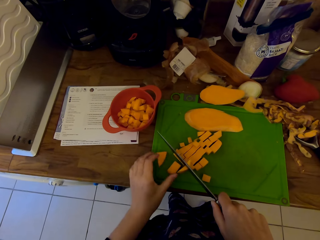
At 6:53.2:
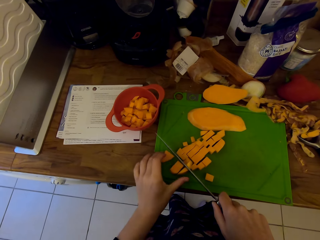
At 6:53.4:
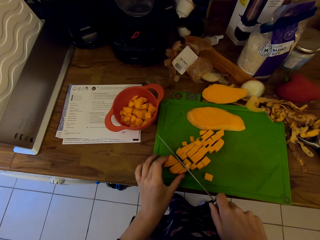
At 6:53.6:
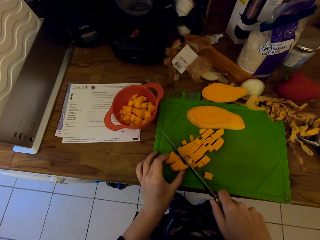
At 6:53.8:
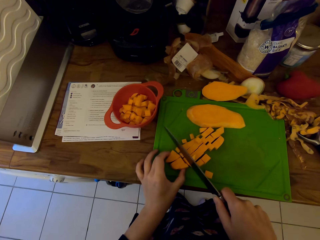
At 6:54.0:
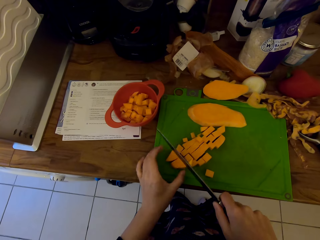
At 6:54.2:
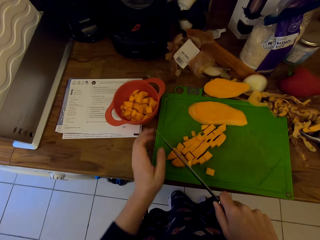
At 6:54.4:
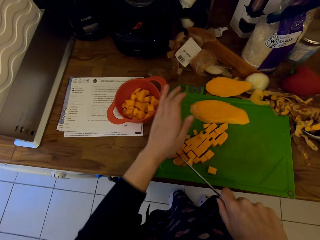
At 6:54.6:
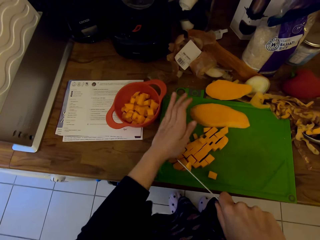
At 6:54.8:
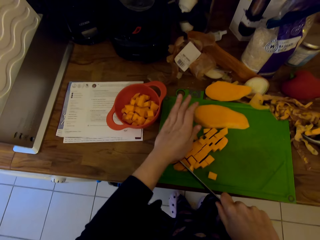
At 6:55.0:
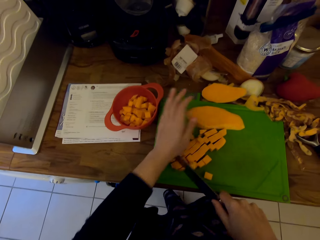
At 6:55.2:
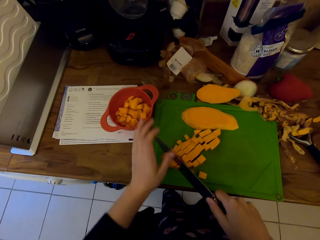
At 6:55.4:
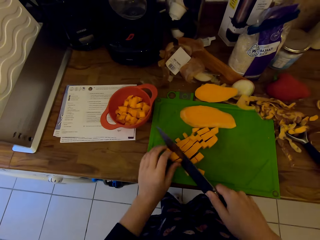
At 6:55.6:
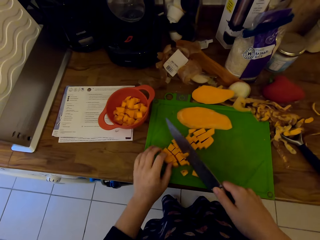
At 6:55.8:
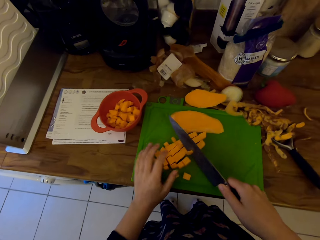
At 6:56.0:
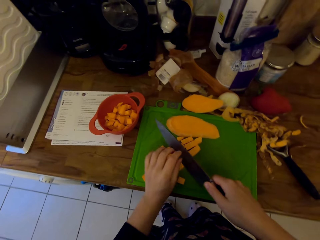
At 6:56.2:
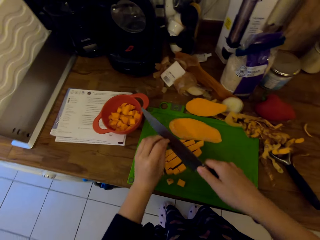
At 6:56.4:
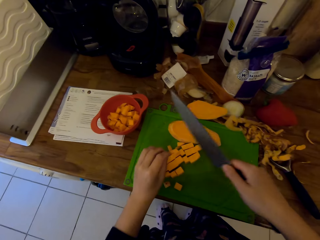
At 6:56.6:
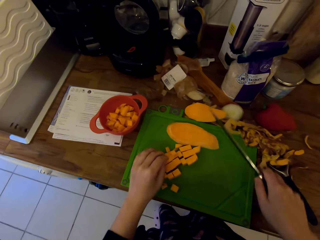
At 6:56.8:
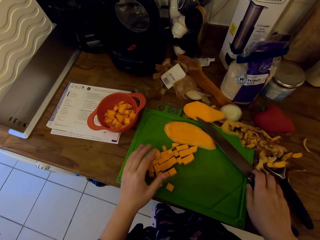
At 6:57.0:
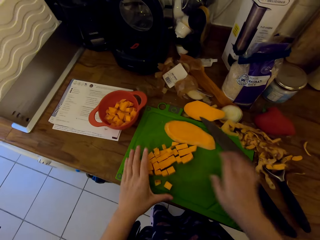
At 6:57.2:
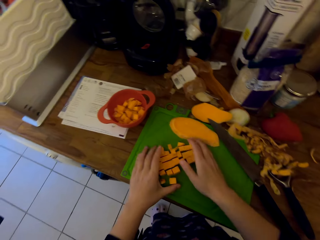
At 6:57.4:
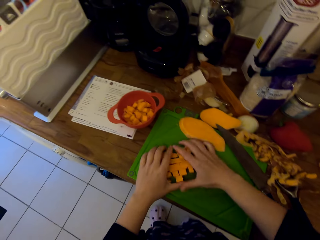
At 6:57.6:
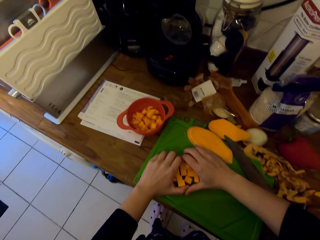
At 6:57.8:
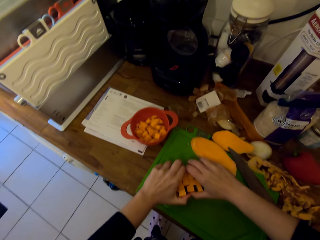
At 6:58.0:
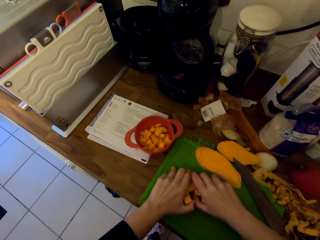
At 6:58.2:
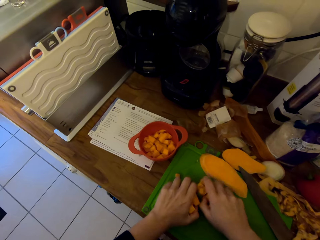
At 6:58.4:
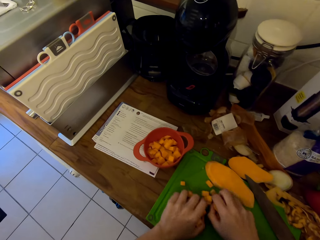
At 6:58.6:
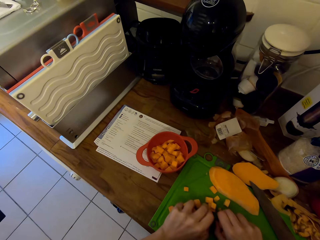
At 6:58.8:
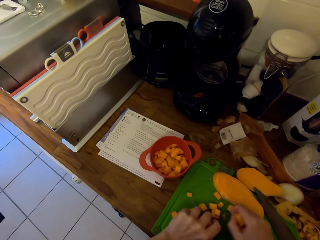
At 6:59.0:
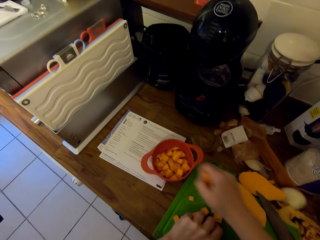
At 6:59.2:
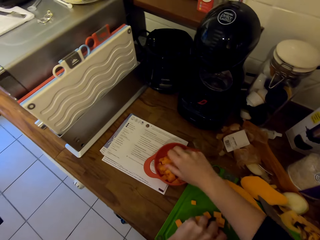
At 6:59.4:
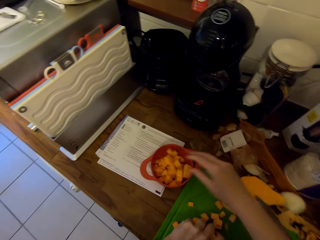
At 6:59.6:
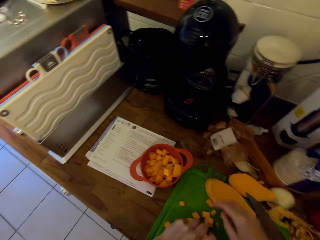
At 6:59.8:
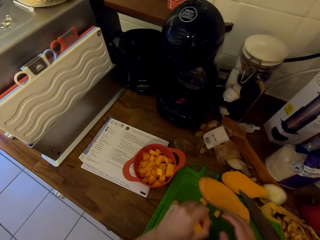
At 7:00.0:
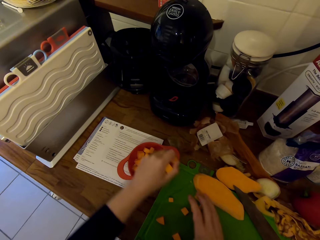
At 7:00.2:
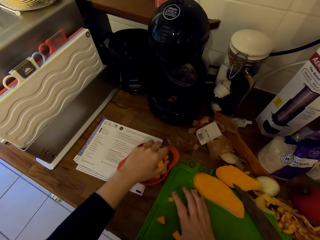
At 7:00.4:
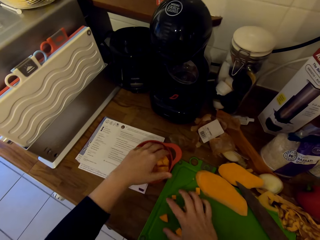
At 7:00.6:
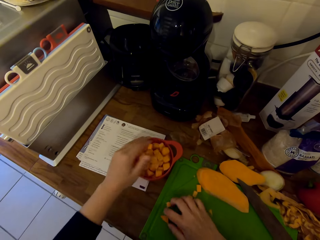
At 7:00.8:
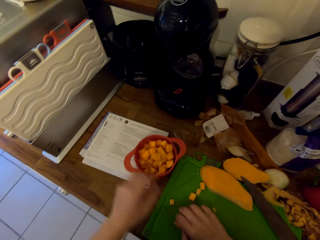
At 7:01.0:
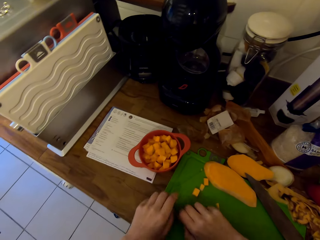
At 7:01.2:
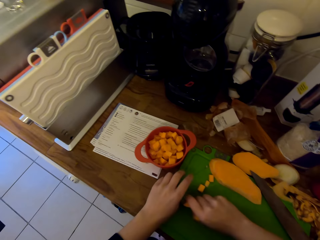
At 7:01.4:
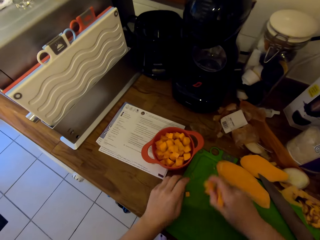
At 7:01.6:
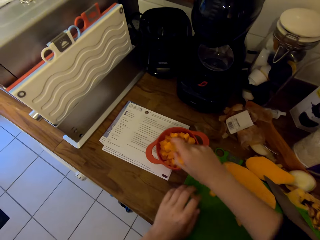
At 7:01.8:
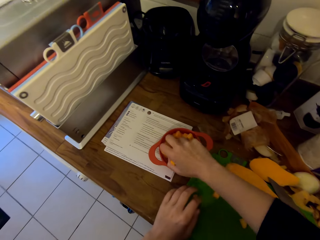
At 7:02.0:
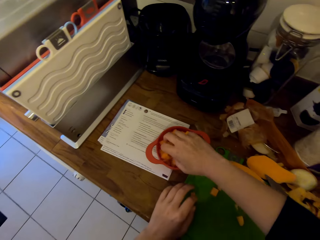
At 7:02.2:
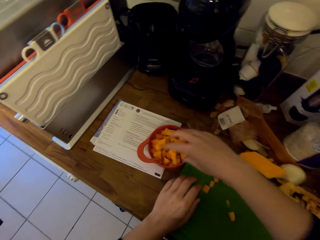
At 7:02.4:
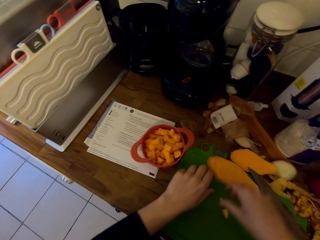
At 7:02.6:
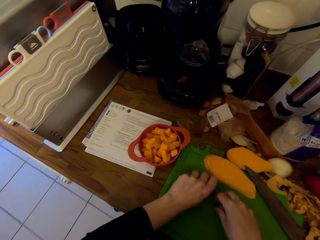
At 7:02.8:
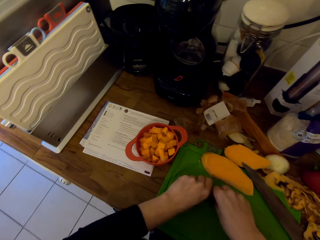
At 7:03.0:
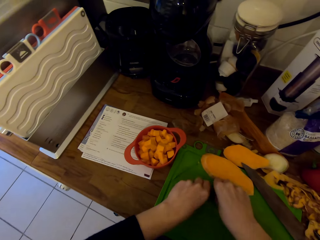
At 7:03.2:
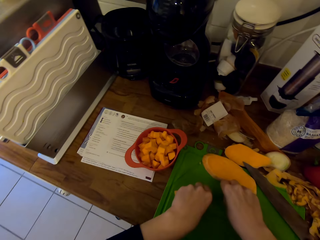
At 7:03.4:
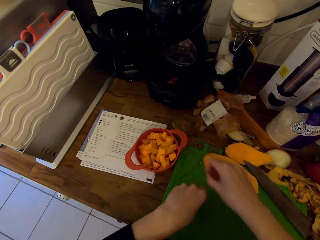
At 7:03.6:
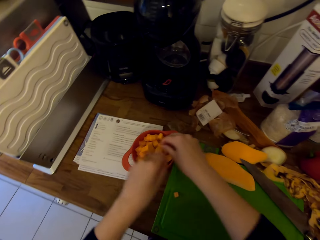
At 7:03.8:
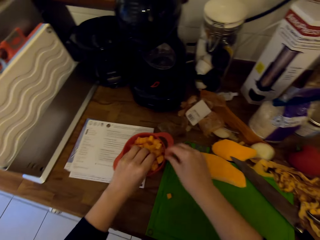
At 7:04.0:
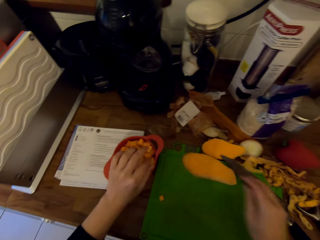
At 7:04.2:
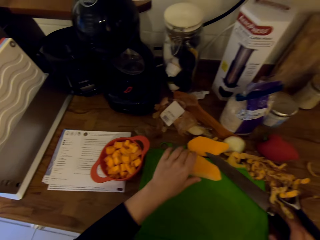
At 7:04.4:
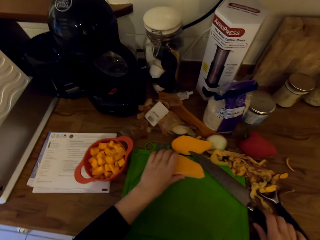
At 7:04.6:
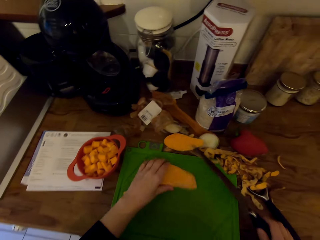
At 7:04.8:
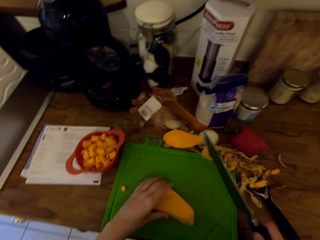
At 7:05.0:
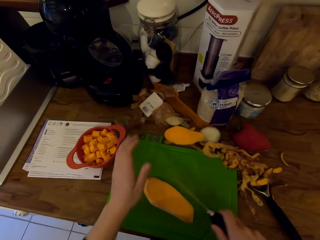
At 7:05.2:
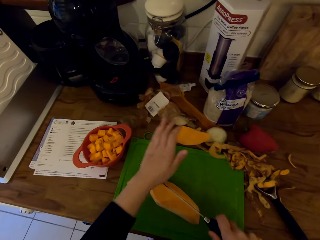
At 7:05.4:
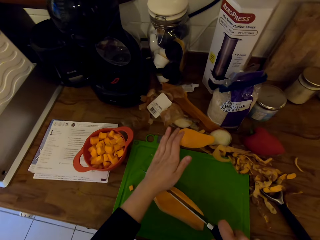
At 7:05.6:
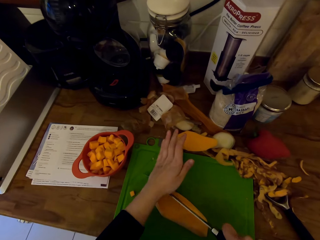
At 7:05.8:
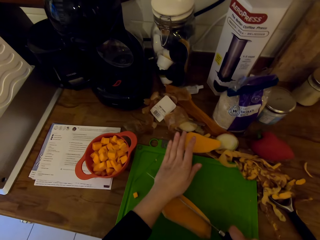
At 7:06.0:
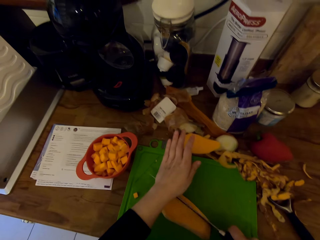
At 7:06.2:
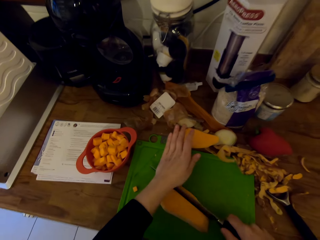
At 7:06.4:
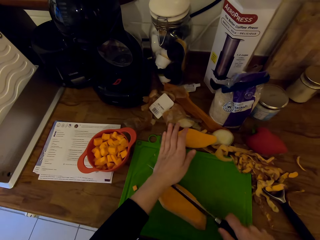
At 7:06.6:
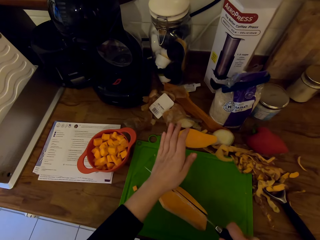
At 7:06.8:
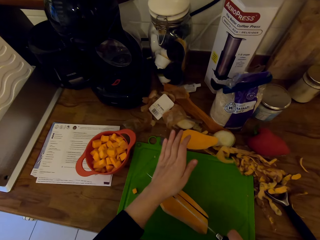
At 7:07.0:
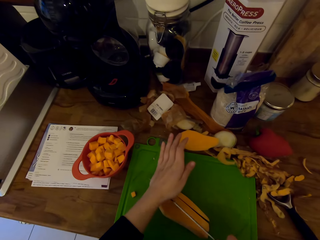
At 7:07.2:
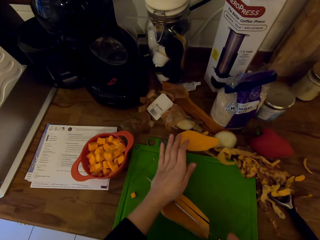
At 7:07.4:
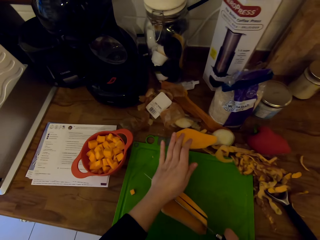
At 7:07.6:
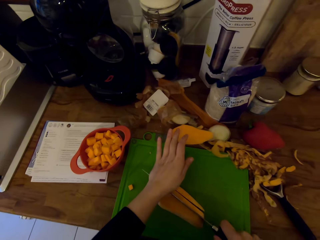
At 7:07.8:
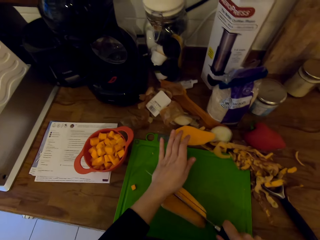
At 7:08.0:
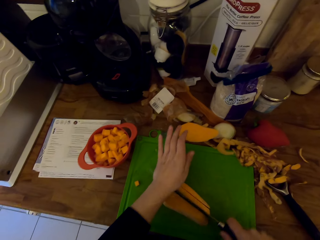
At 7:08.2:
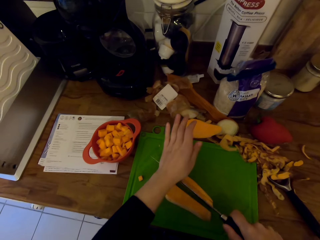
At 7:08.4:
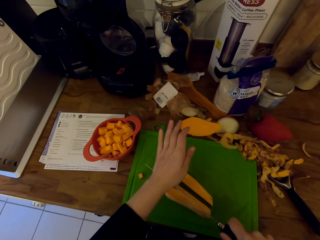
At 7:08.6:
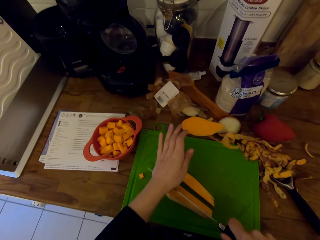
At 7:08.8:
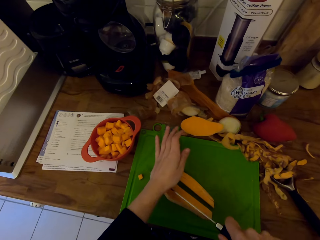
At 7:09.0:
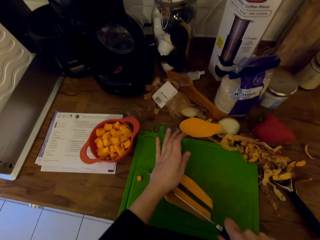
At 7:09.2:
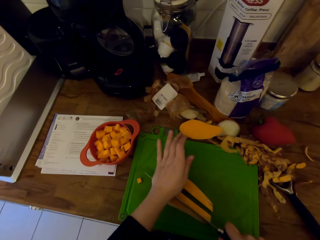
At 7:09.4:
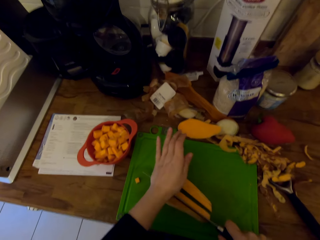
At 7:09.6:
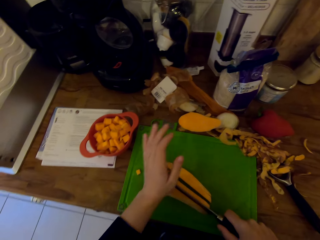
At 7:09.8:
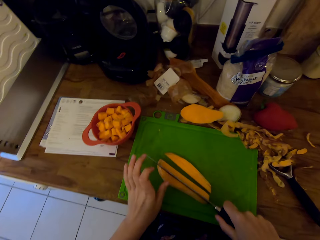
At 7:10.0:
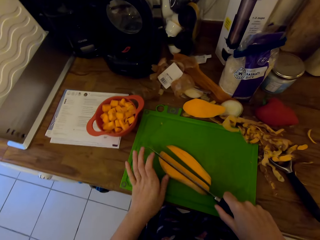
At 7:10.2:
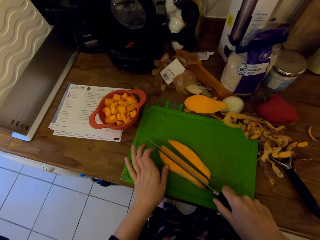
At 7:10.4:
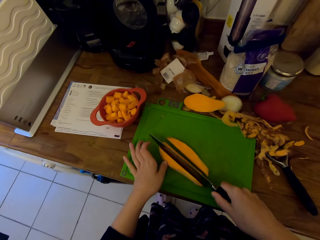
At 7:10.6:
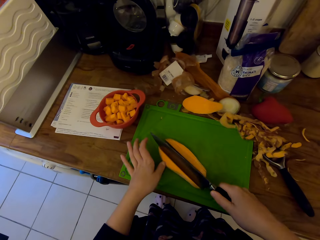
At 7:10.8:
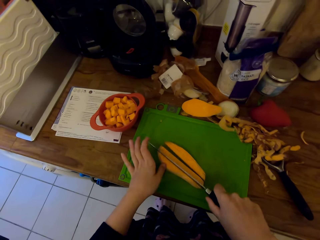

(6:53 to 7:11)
The camera wearer places the knife on the chopping board. They pick the sweet potato from the chopping board and place the sweet potato in the bowl. They hold the sweet potato on the chopping board. They pick up the knife from the chopping board. They cut the sweet potato into pieces with the knife.

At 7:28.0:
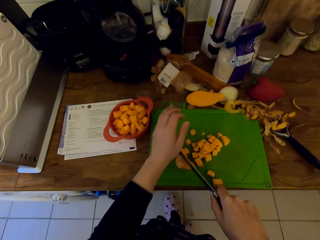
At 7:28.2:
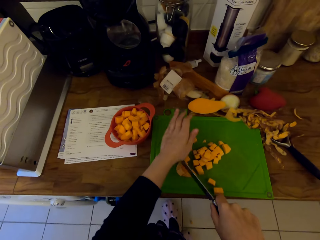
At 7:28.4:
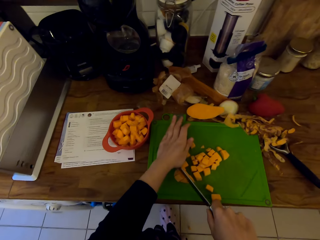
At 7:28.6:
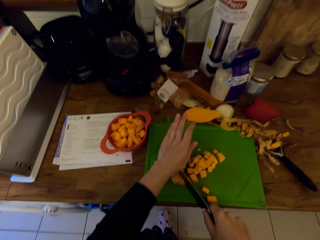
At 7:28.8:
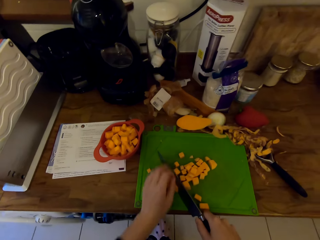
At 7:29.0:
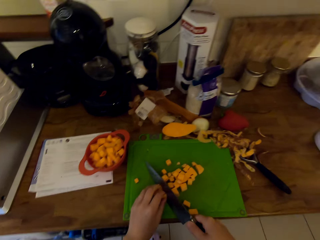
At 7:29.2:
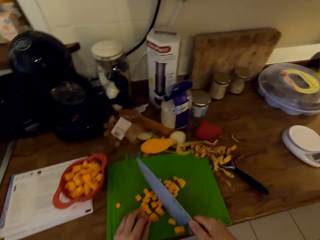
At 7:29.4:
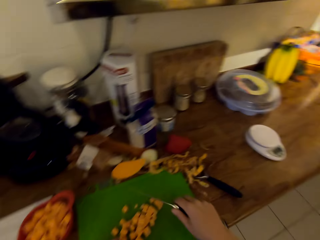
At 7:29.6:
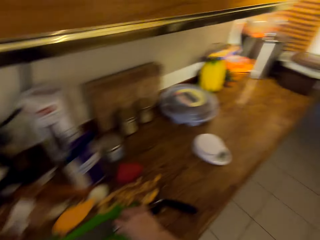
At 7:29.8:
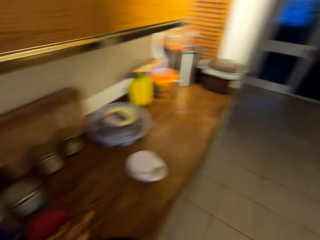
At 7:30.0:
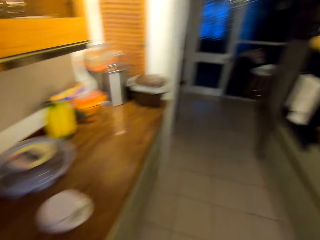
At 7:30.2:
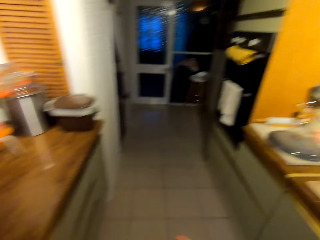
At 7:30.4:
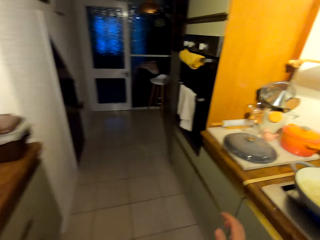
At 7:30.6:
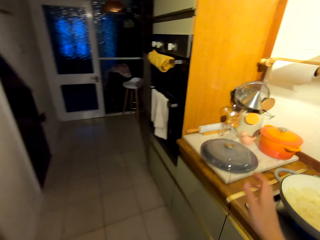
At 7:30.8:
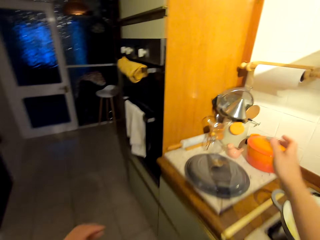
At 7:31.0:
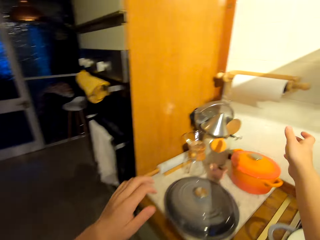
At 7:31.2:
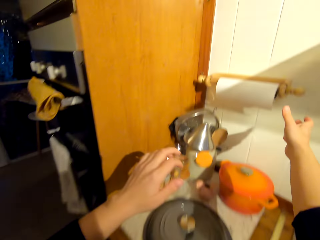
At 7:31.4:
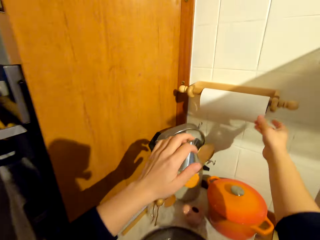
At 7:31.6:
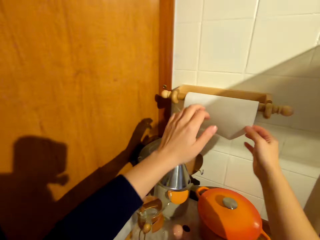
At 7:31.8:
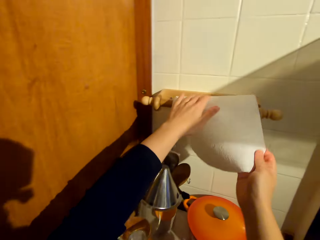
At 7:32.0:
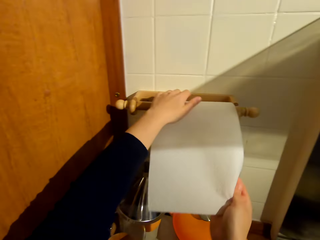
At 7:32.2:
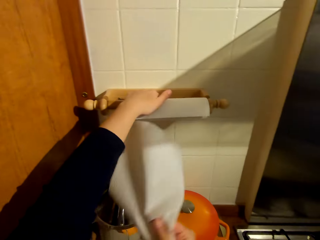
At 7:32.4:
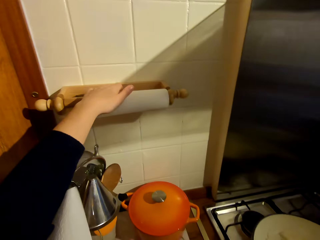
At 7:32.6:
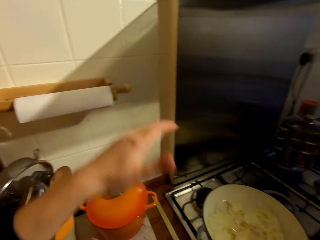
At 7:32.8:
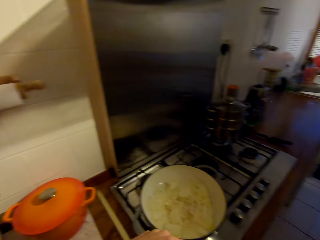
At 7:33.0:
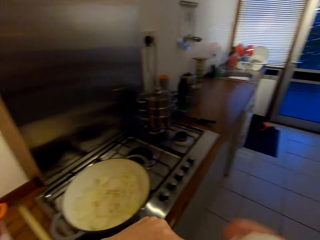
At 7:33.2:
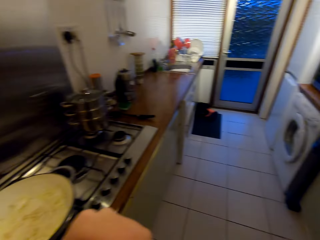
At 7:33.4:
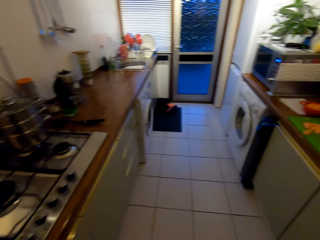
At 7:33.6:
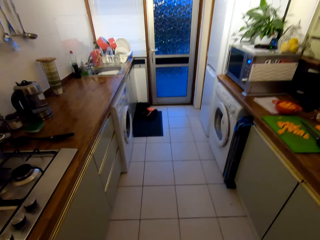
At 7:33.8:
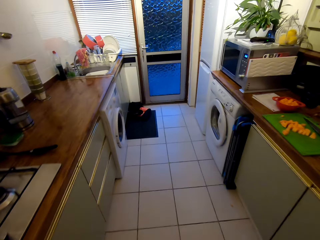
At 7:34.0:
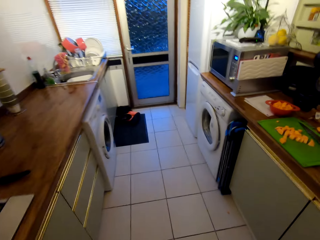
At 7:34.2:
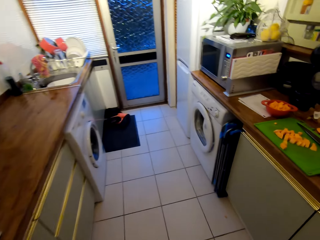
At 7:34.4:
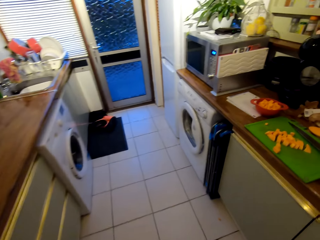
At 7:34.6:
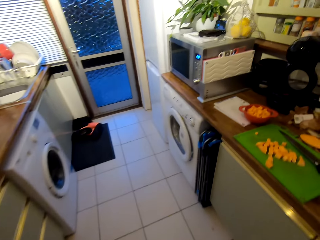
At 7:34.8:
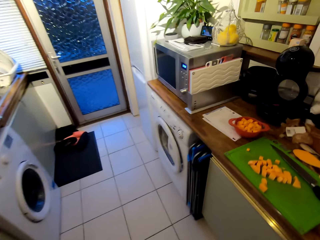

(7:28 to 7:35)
The camera wearer places the knife on the chopping board. She turns around the kitchen and walks towards the cooker. She unwinds a paper towel and cuts the paper towel with her hand. She walks towards the chopping board.
